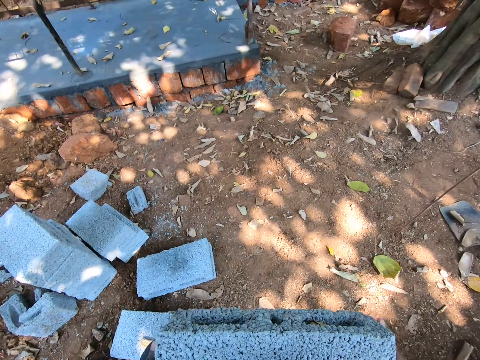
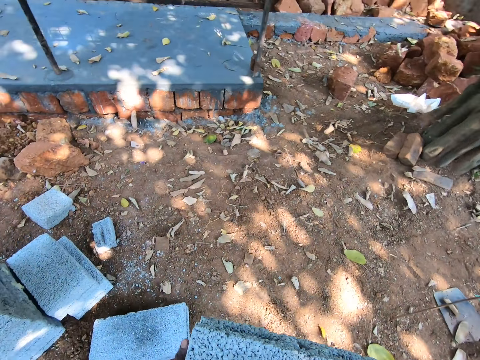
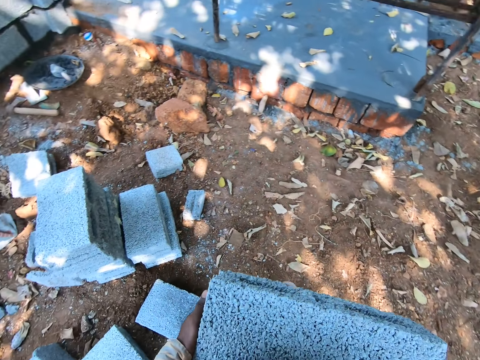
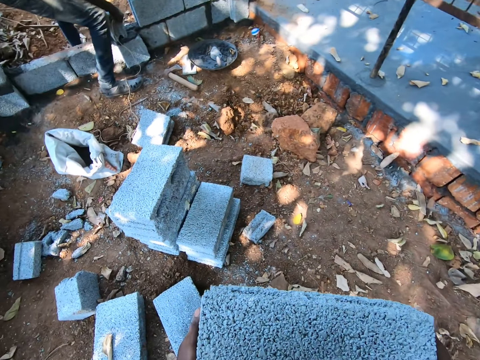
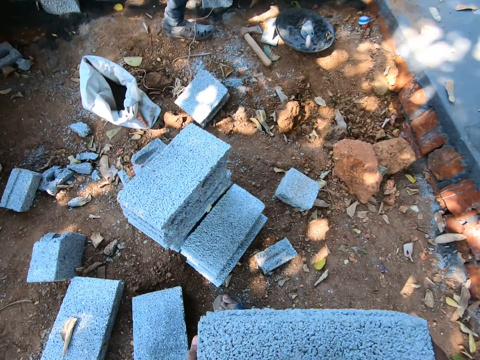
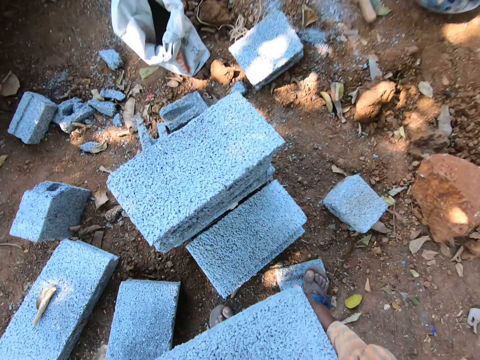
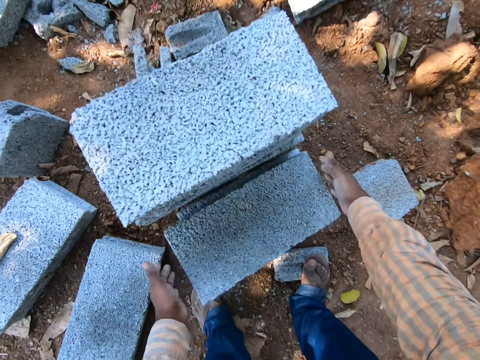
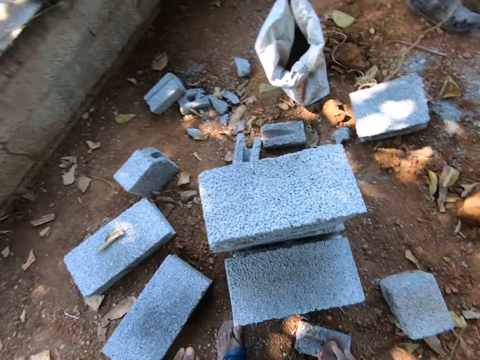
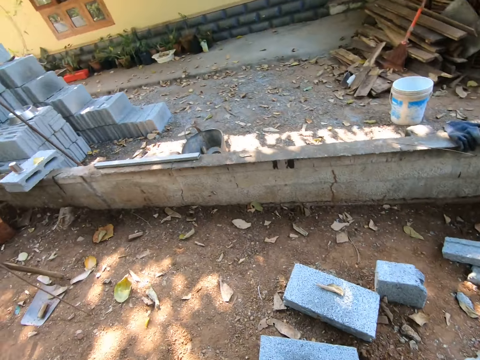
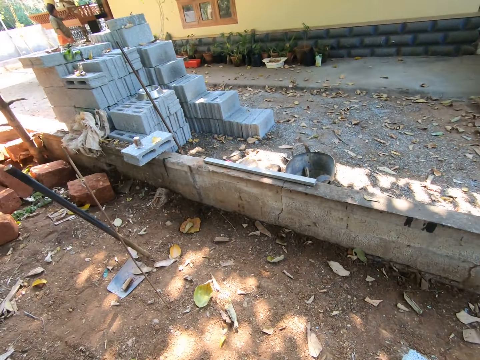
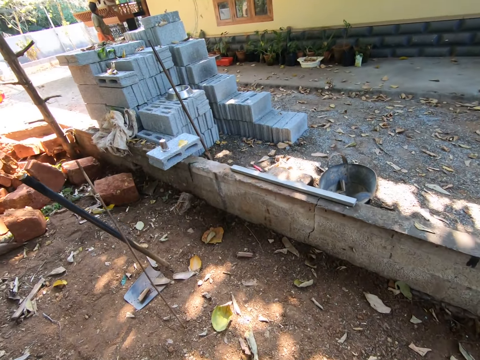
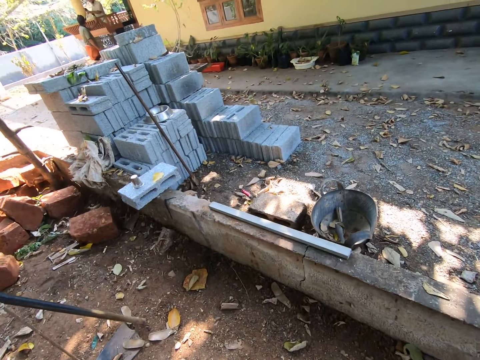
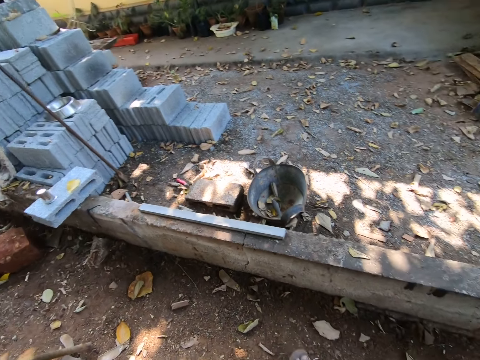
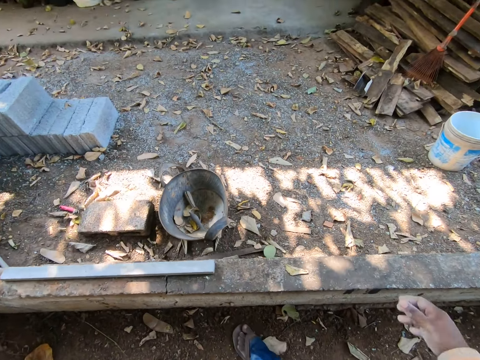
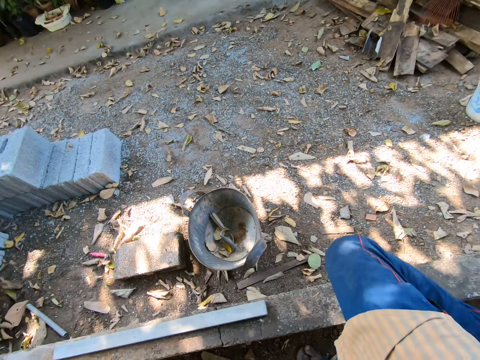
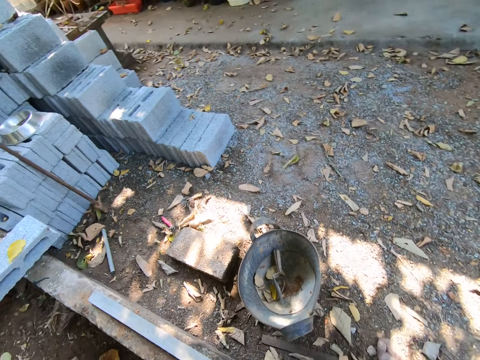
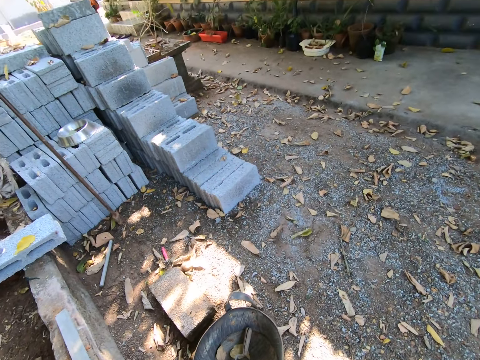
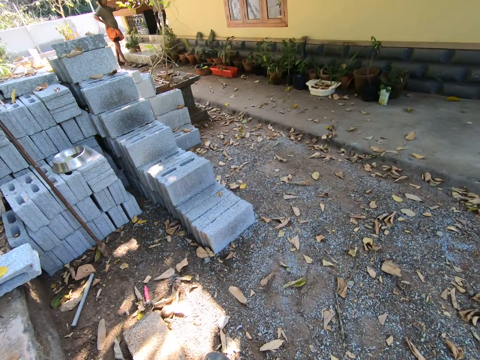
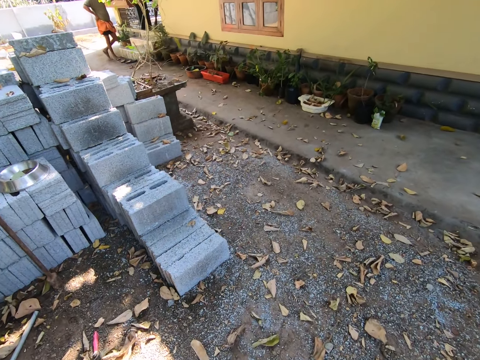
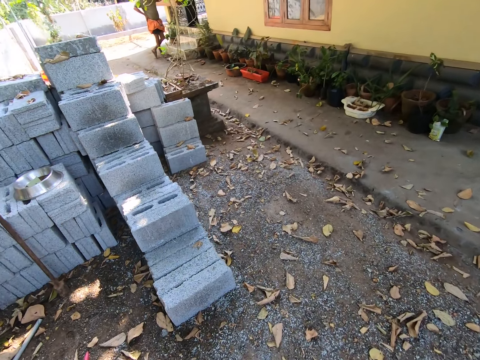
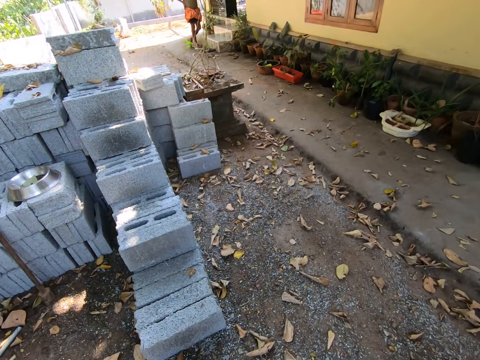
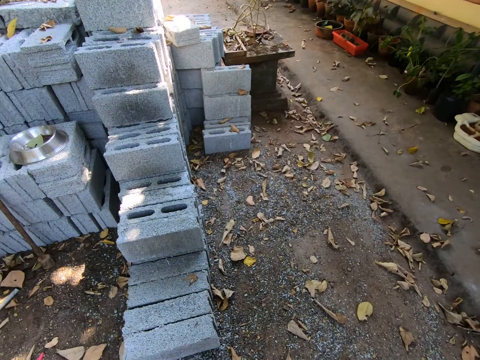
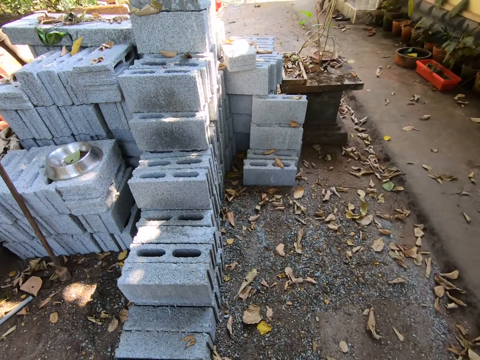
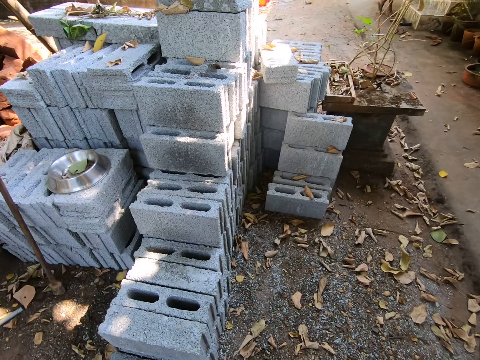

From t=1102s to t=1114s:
The camera wearer drops the block on a block on the ground with his hands. He walks.

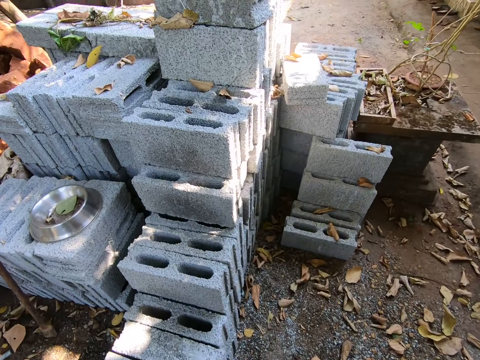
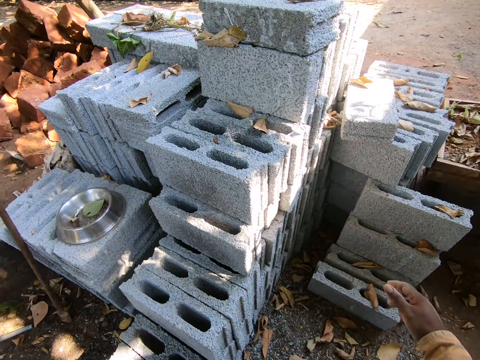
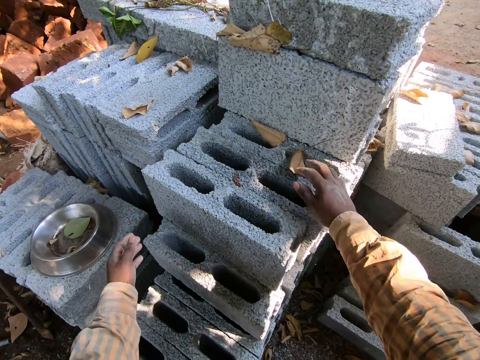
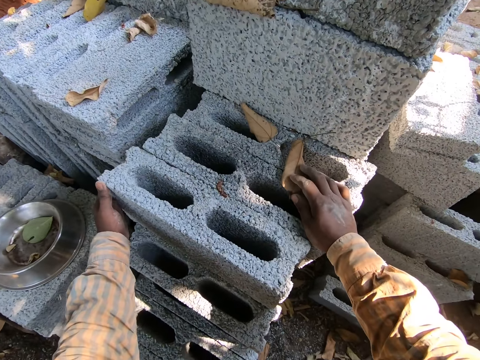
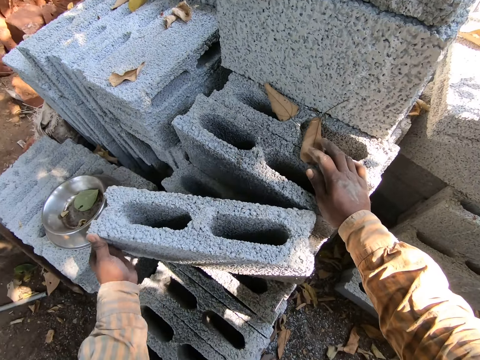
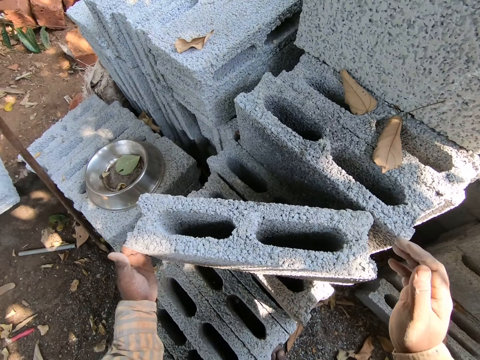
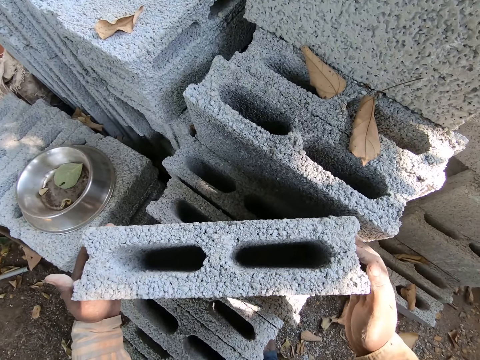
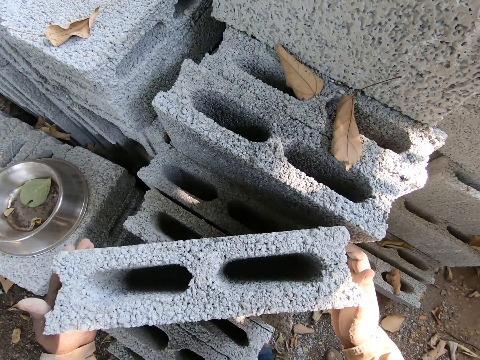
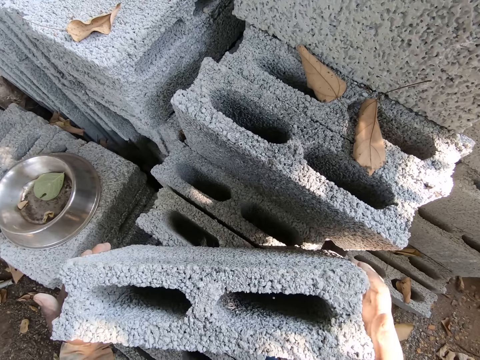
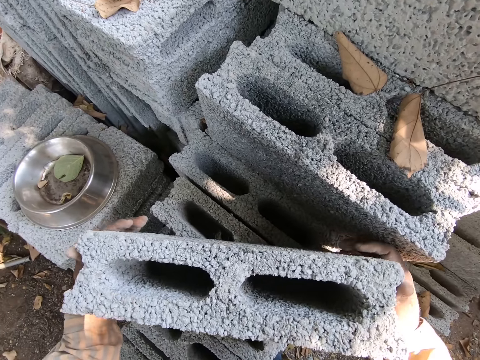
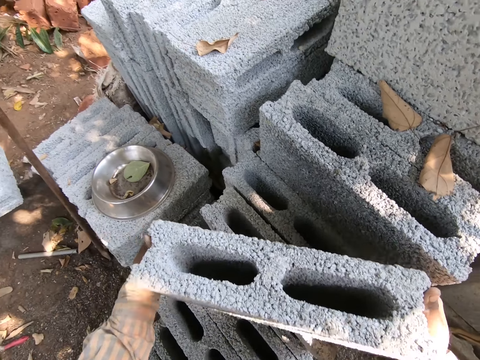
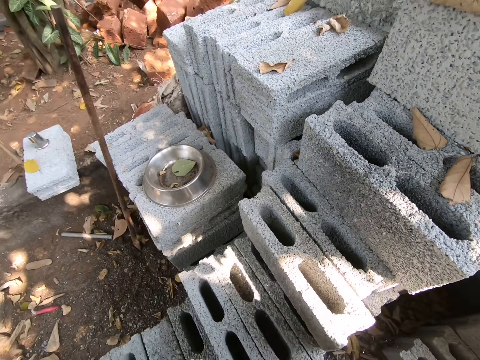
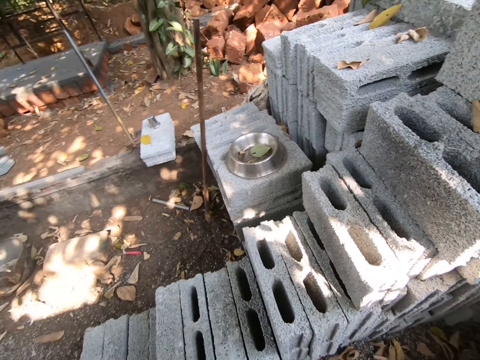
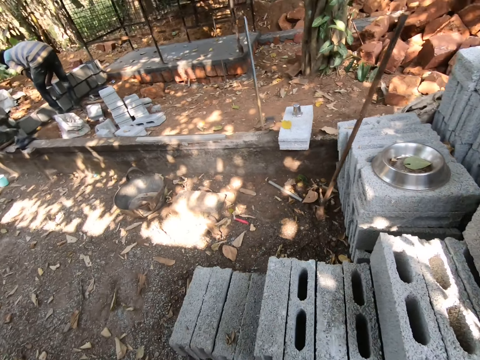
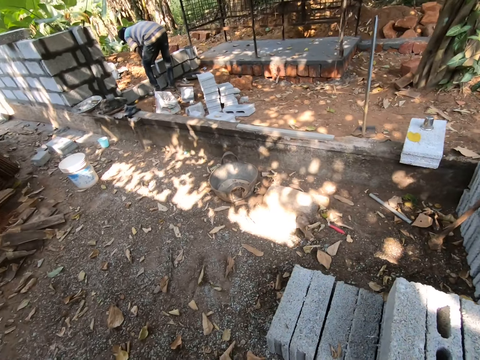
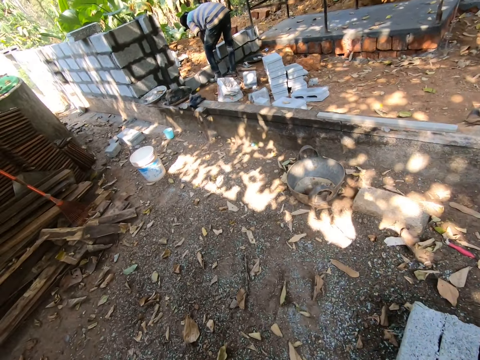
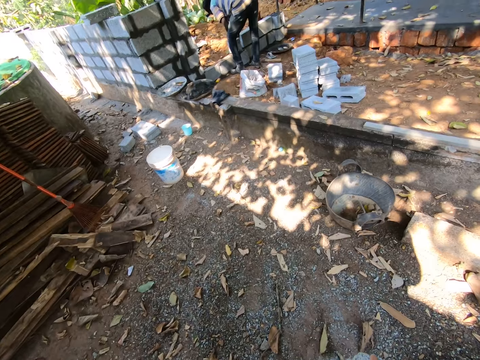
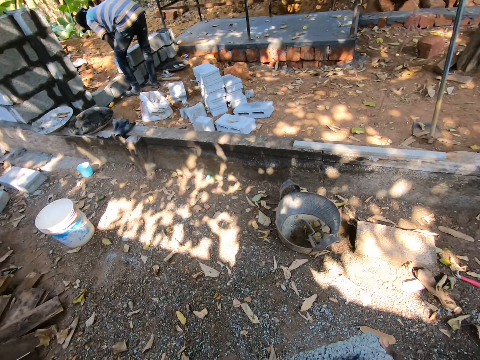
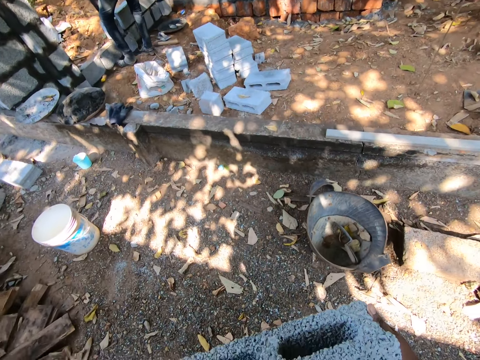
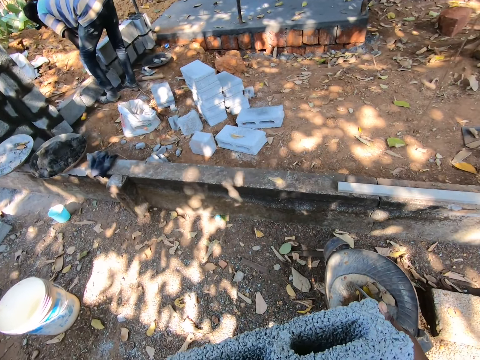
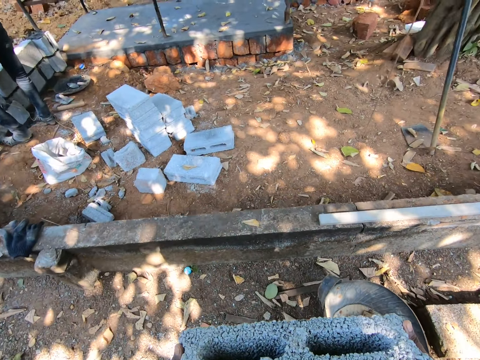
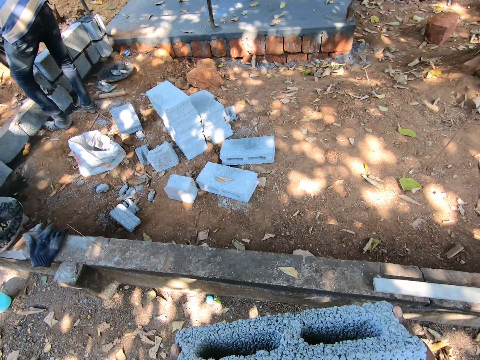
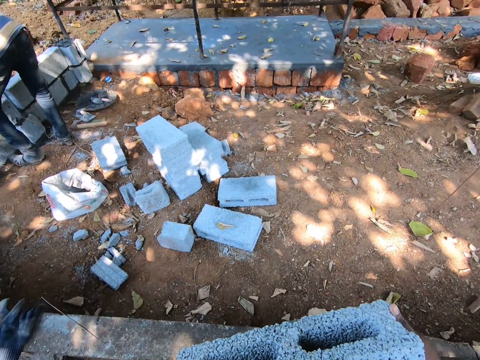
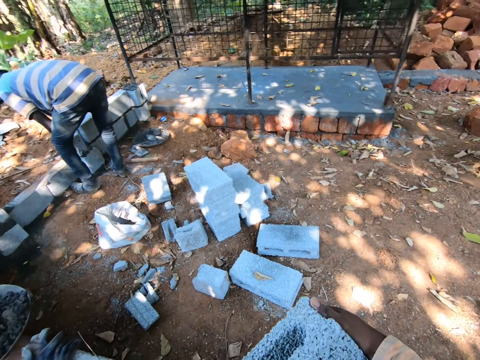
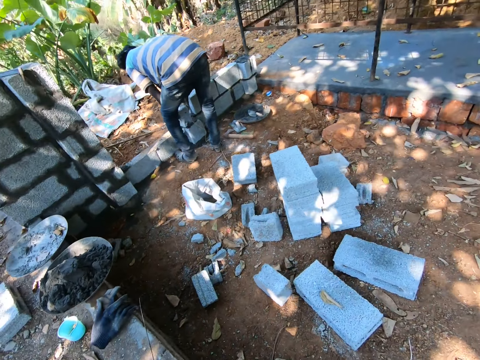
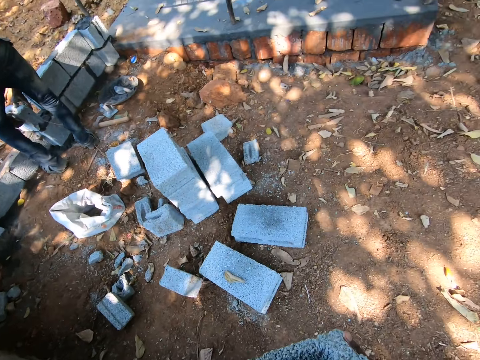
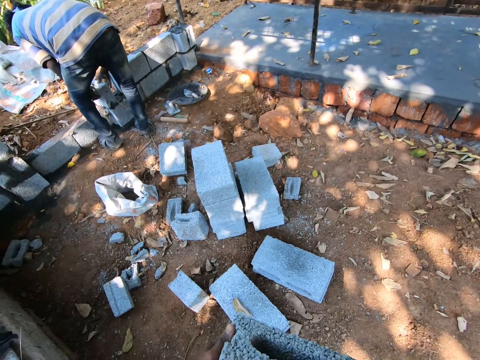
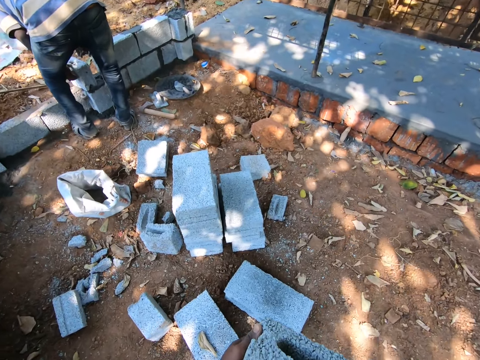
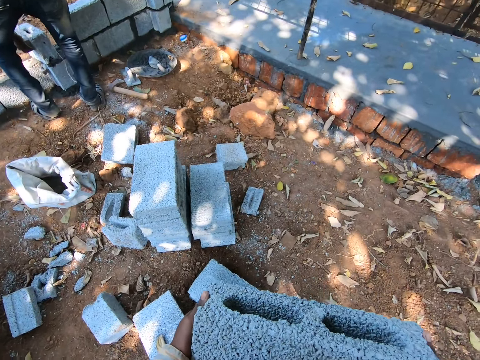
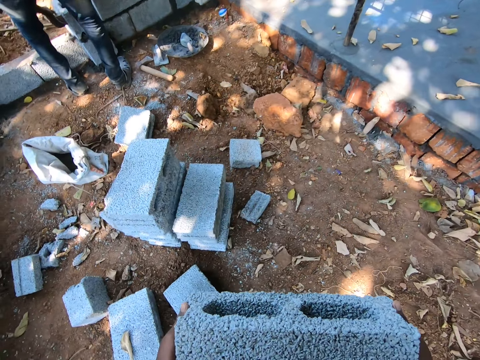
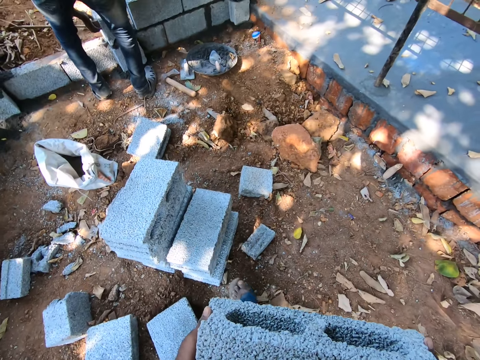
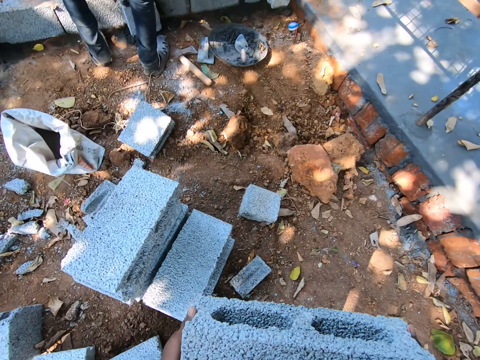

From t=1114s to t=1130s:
The camera wearer moves a block from the stack of blocks with his left hand. He carries the block with his hands to another place.
